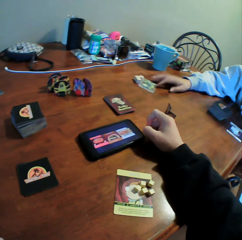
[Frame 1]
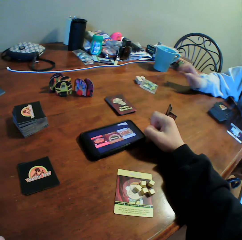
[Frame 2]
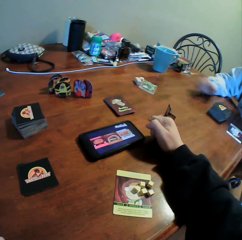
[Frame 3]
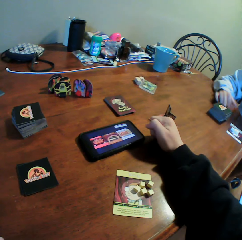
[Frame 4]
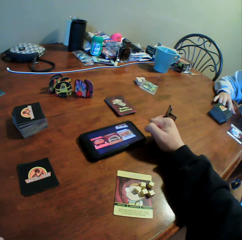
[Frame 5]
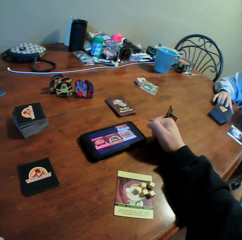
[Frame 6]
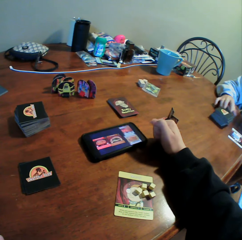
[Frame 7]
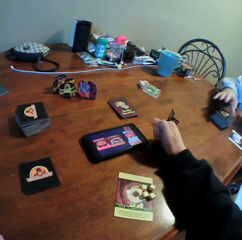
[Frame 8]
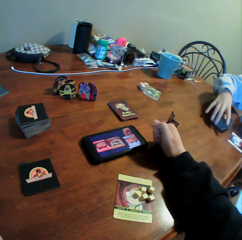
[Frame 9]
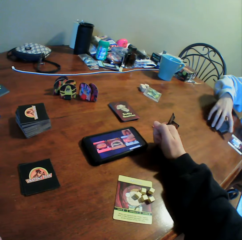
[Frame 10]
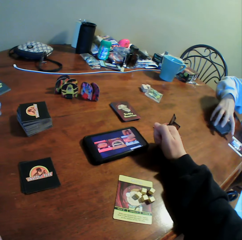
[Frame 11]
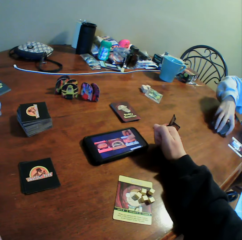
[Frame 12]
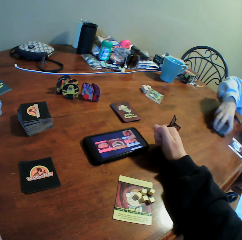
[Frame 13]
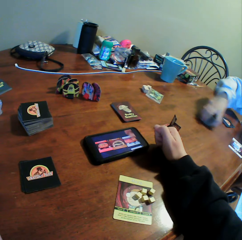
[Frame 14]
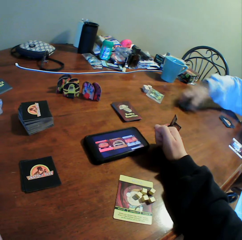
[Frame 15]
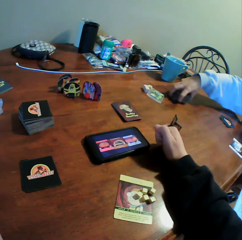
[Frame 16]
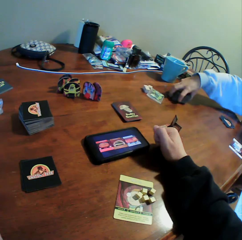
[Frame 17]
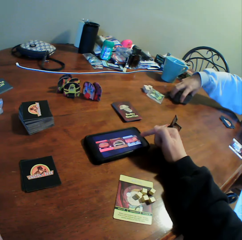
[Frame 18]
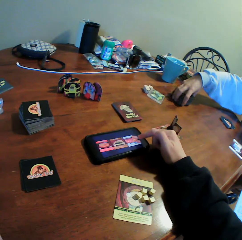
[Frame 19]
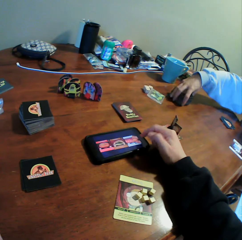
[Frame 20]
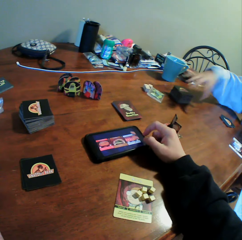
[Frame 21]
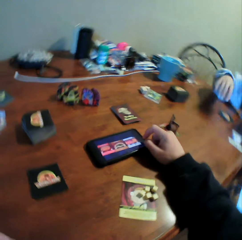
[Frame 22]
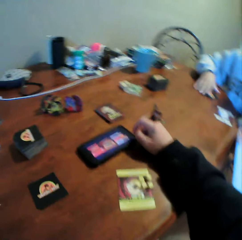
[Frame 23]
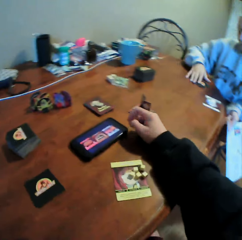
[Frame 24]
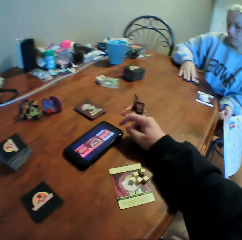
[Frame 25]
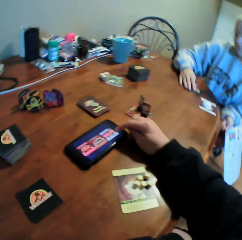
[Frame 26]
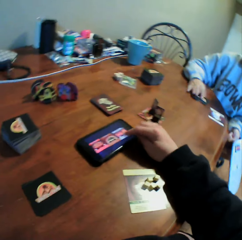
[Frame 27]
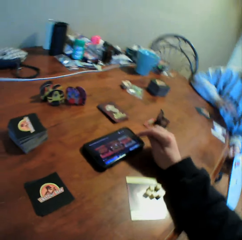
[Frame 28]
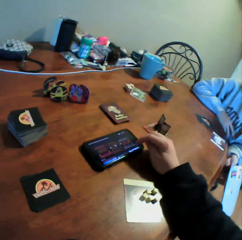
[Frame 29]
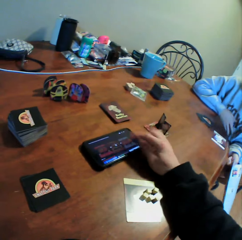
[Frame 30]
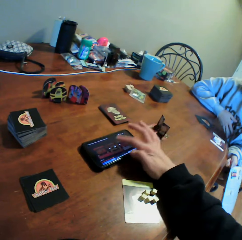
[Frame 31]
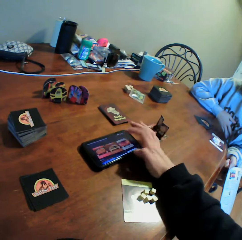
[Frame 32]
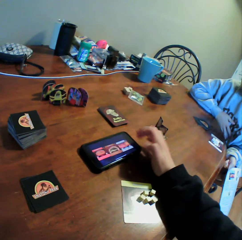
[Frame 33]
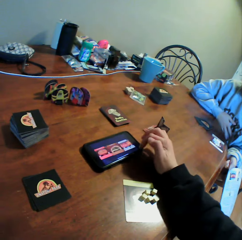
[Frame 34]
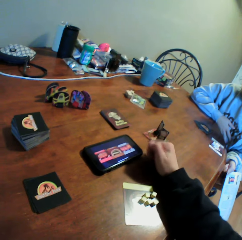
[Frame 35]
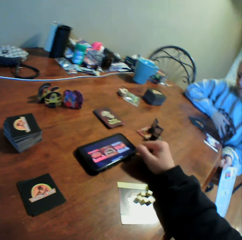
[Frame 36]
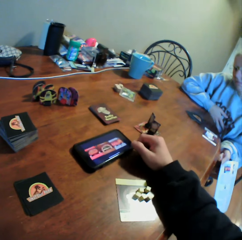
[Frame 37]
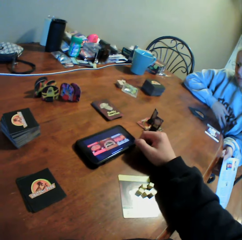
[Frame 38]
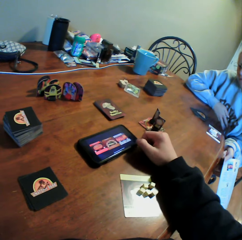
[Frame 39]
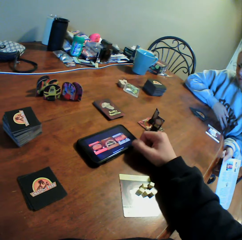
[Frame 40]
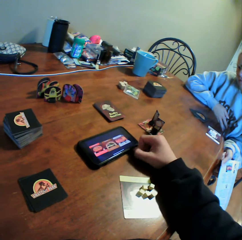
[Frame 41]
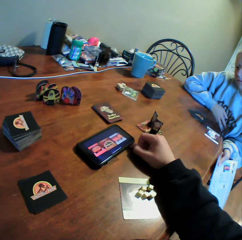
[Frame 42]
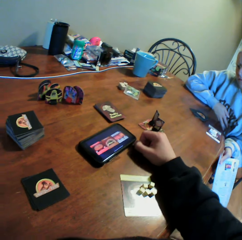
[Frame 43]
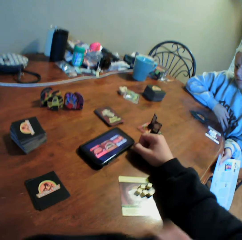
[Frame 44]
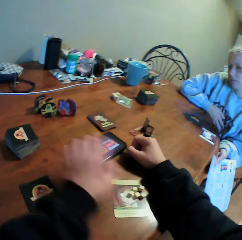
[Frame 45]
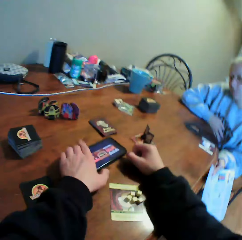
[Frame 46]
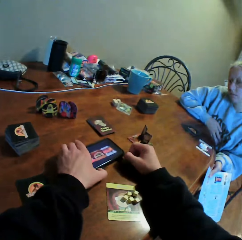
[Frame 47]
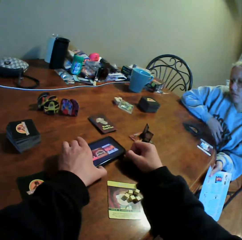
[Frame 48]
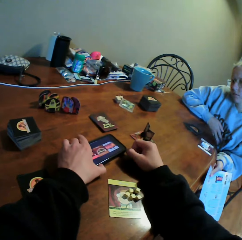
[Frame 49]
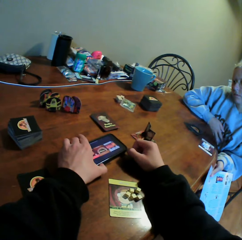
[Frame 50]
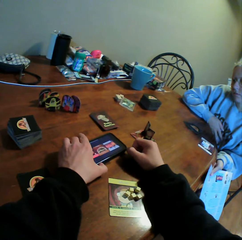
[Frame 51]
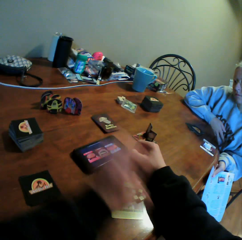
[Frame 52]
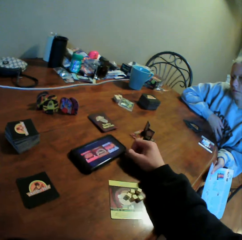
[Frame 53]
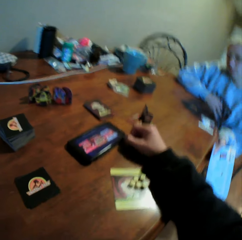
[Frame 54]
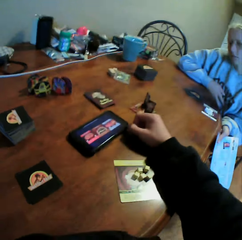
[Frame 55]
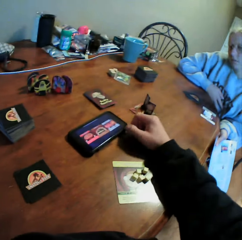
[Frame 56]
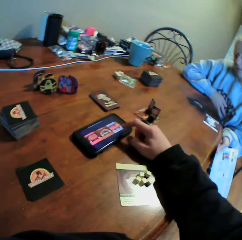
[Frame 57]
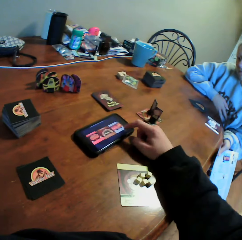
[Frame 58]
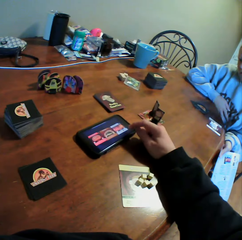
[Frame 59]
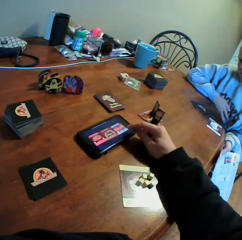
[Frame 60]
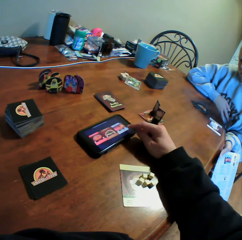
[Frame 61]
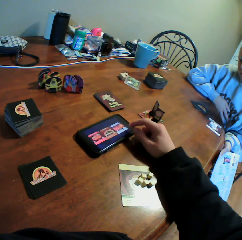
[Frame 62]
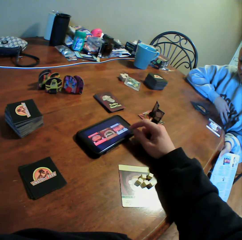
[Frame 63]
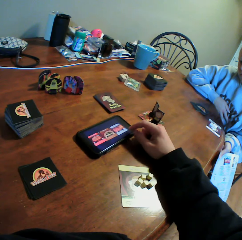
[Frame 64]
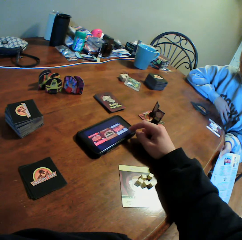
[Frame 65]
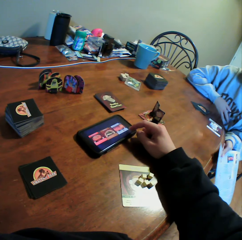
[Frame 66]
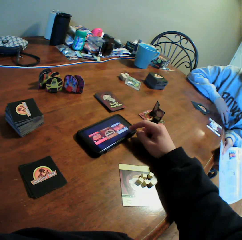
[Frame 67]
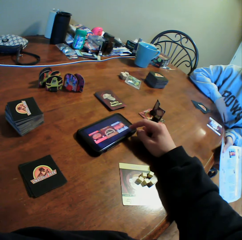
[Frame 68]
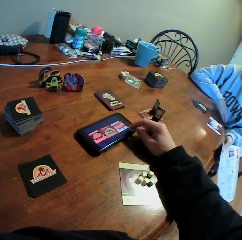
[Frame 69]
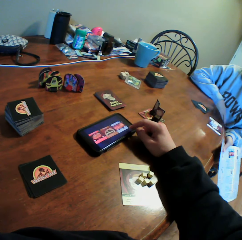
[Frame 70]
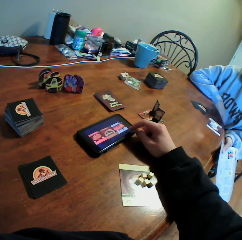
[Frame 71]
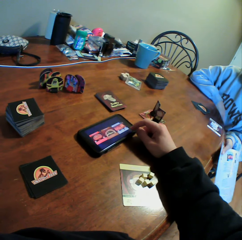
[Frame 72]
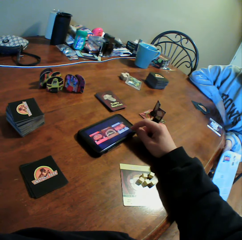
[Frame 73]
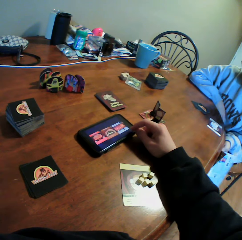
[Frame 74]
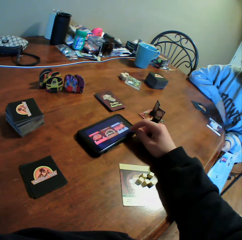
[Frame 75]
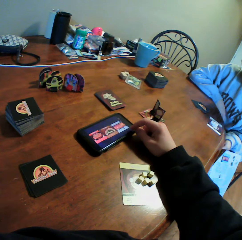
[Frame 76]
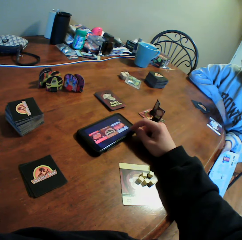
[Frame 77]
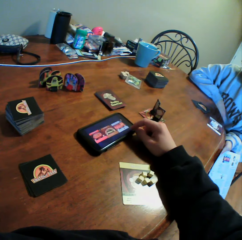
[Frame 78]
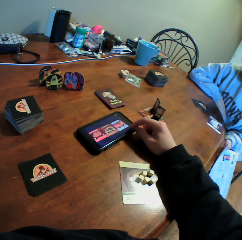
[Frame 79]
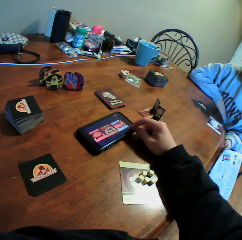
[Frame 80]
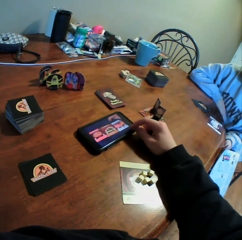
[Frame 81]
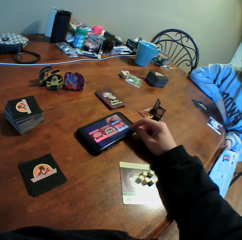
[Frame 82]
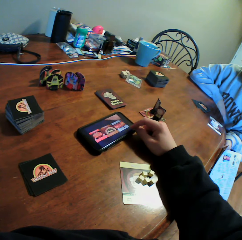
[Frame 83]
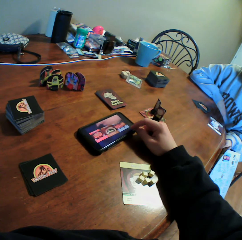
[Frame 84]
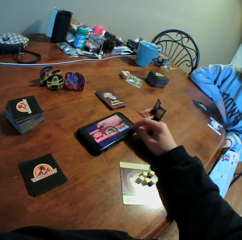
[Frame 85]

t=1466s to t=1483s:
The woman moves the cards on the table. The camera wearer operates the phone on the table. They stare at the video in the phone.

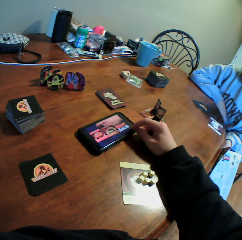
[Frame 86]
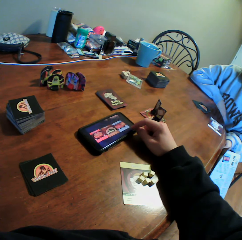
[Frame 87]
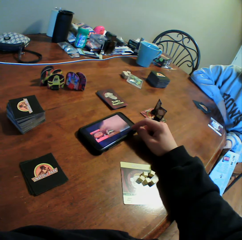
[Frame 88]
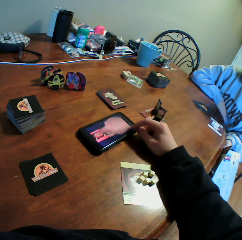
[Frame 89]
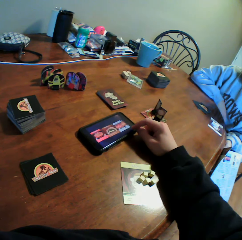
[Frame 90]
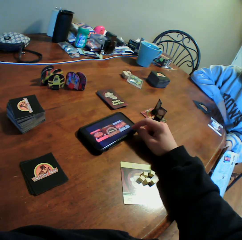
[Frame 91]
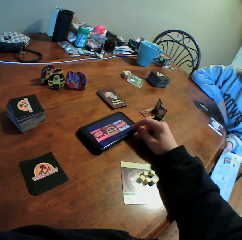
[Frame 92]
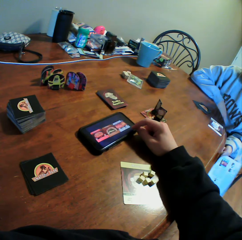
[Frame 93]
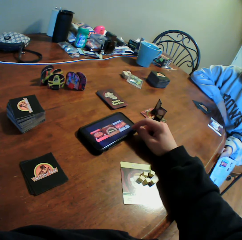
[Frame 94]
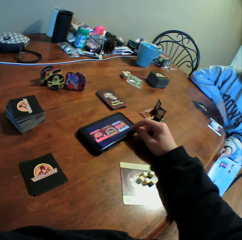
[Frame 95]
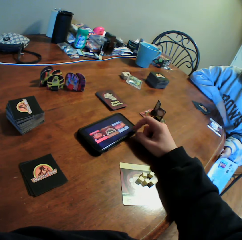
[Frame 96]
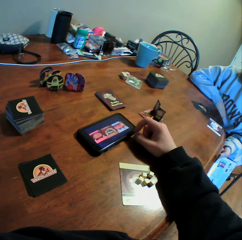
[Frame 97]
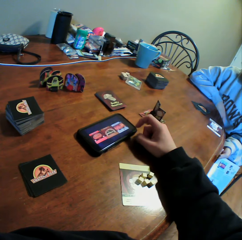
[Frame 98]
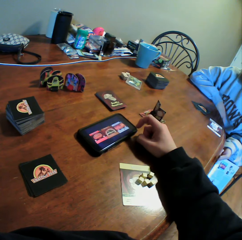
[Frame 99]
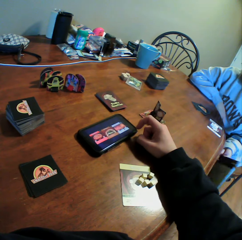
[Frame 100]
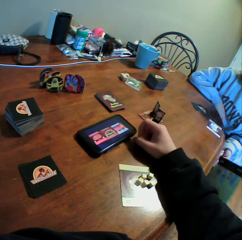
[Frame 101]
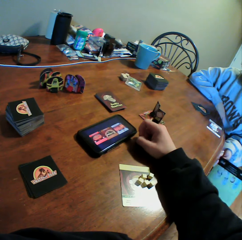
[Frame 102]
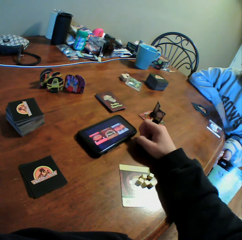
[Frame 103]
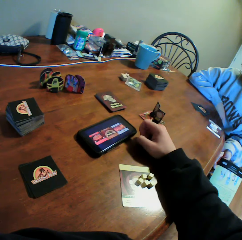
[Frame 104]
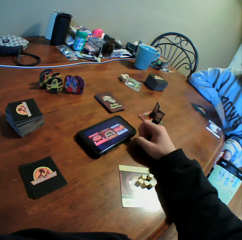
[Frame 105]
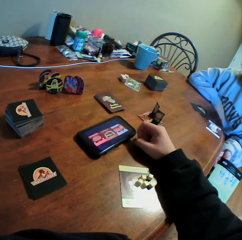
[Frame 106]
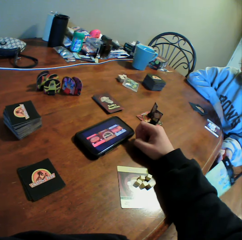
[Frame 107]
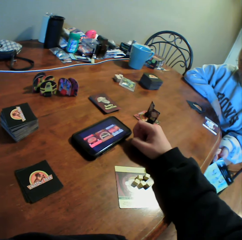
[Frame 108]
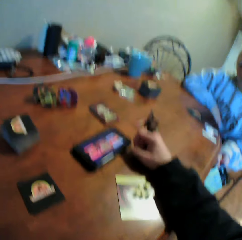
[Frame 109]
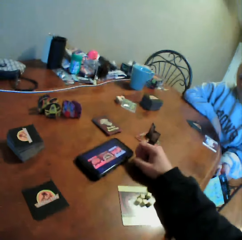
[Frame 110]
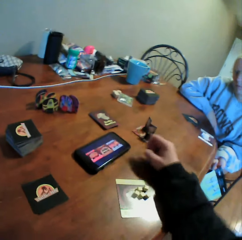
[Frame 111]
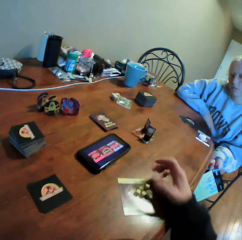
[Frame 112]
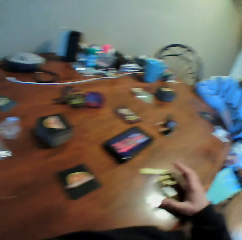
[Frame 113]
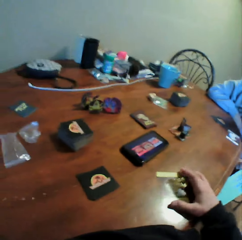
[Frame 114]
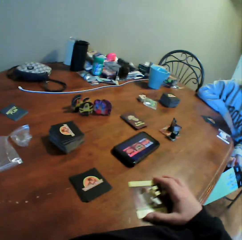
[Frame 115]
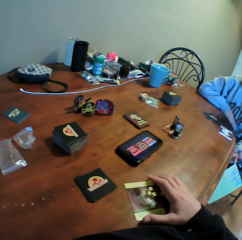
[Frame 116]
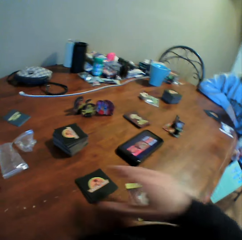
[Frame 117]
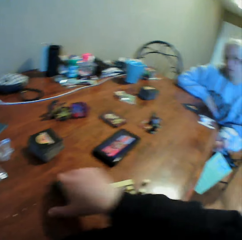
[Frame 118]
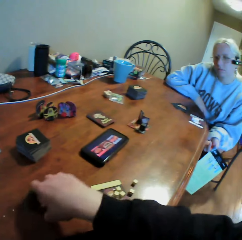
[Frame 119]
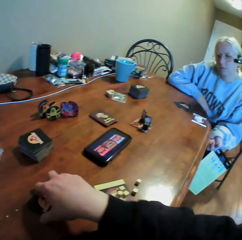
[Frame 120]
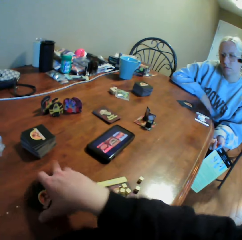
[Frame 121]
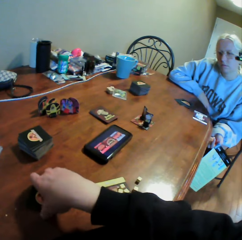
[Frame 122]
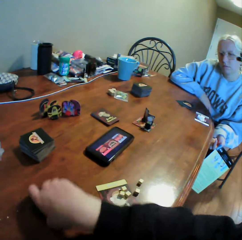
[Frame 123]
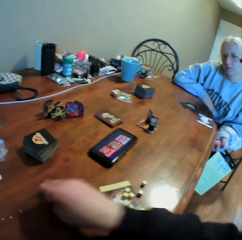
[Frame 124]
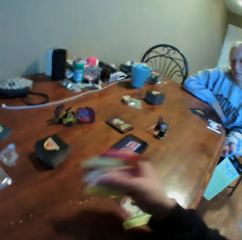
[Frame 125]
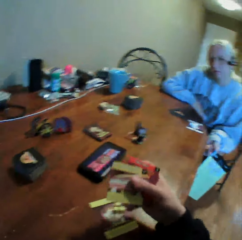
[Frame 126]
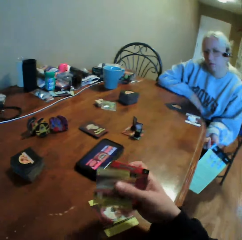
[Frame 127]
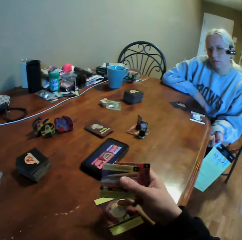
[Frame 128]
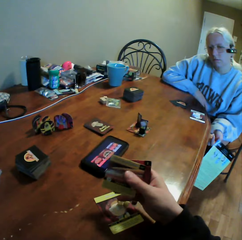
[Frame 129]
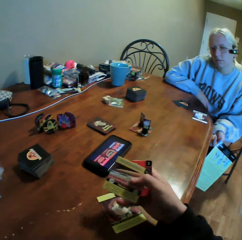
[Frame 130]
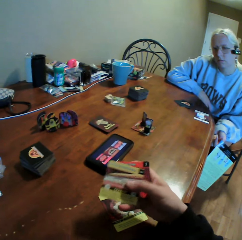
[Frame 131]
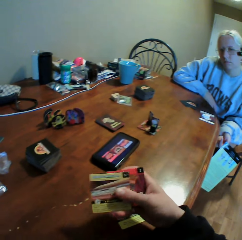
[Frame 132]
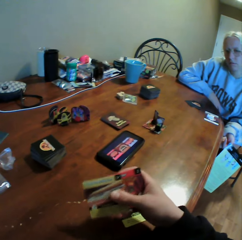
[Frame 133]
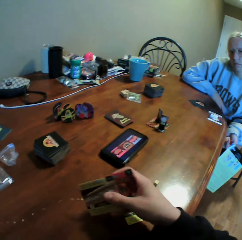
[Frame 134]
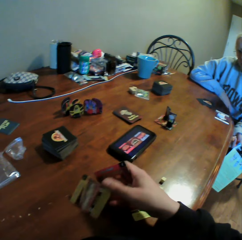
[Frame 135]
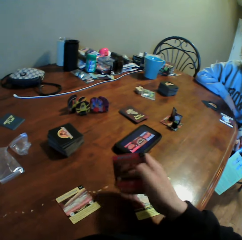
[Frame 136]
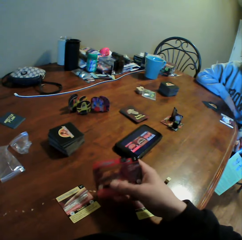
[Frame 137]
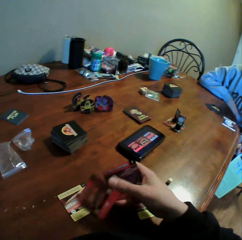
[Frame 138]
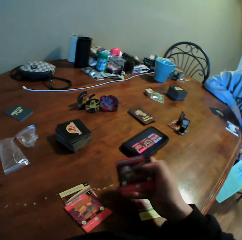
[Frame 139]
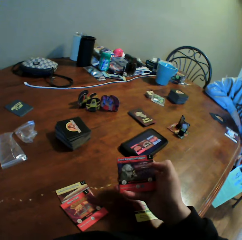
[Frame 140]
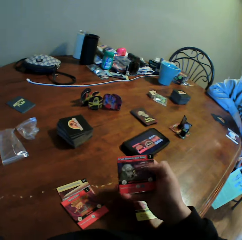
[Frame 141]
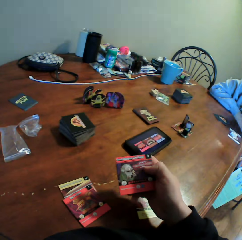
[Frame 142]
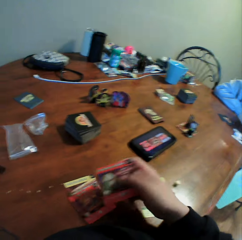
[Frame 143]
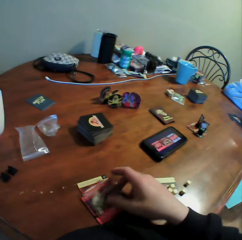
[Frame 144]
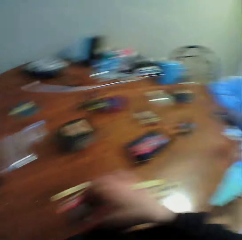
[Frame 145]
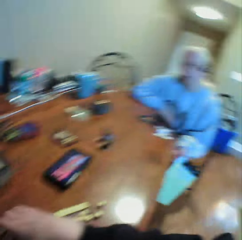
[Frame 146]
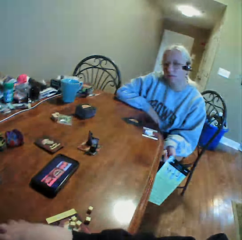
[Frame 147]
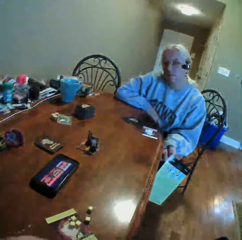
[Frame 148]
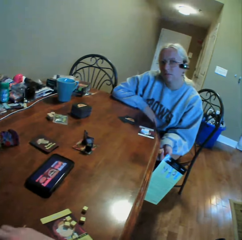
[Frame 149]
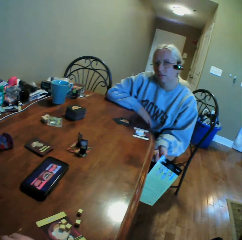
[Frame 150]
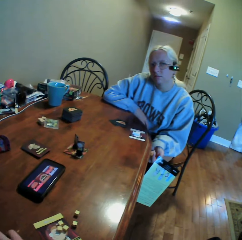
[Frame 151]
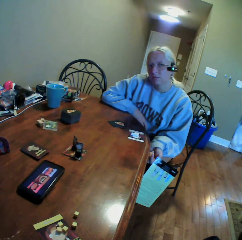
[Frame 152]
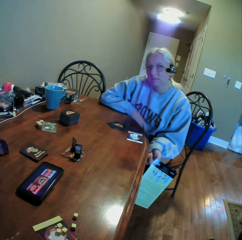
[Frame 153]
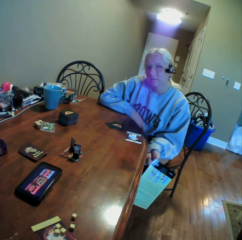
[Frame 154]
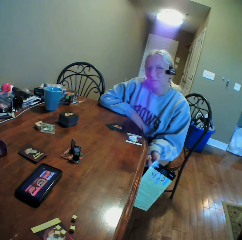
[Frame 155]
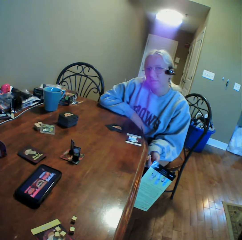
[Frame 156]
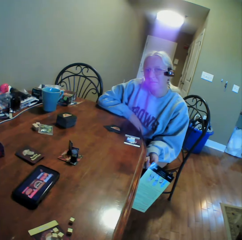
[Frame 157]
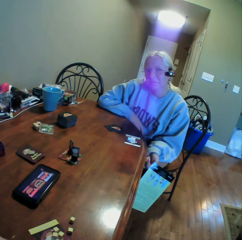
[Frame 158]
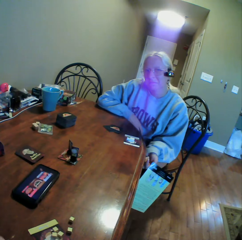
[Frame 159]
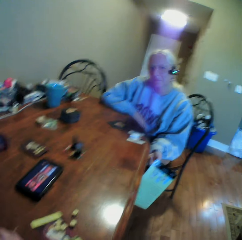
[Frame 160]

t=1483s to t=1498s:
The camera wearer moves the cards on the table. They pick up the cards from the table, drop the cards on the table, and stare at a person.
